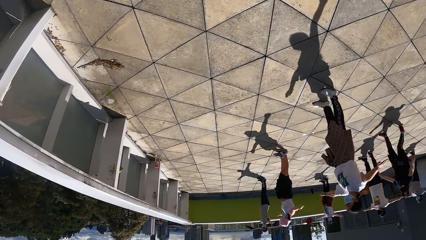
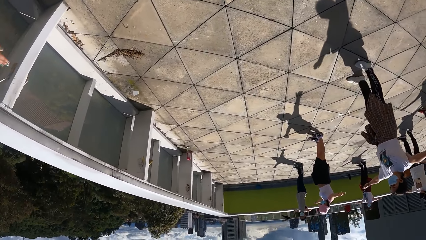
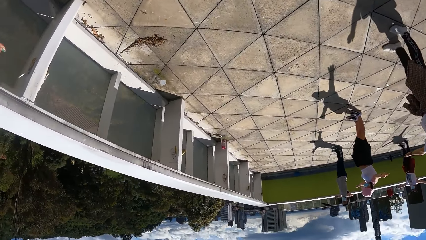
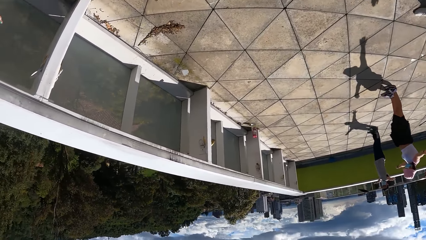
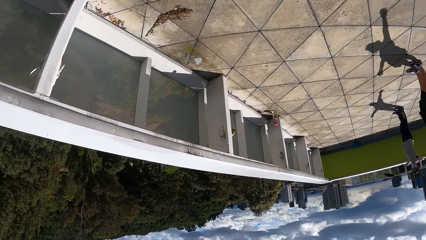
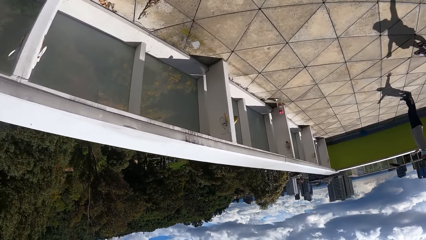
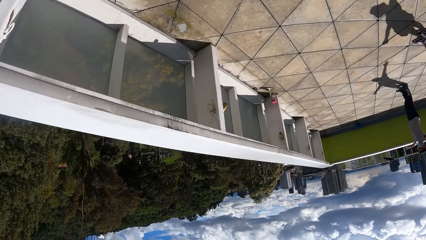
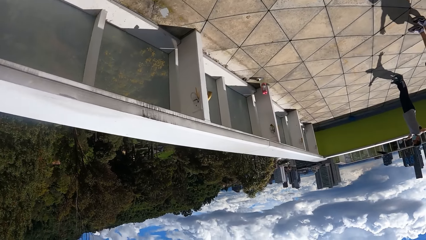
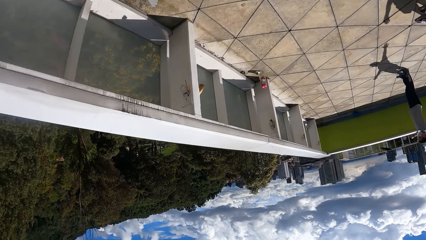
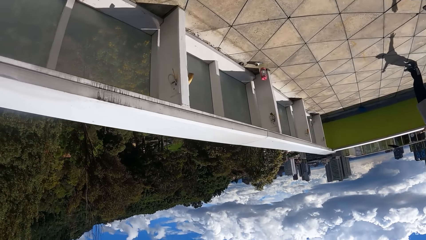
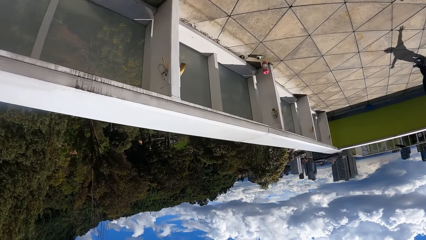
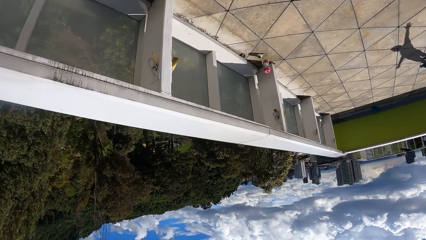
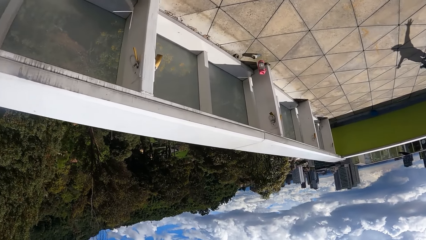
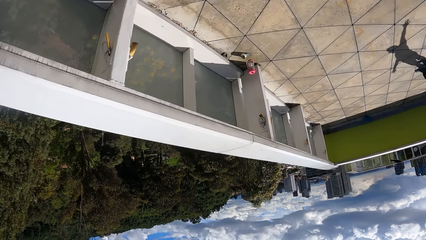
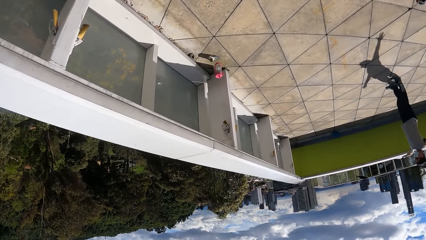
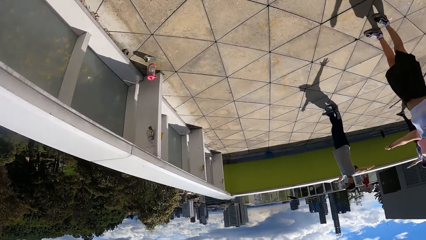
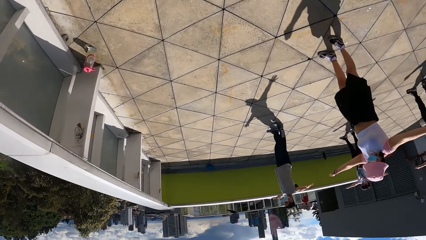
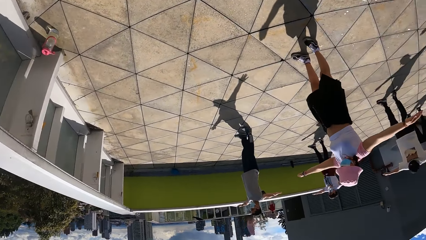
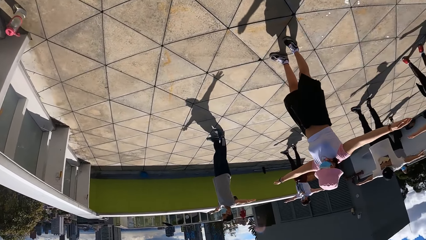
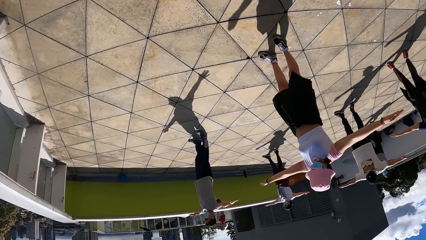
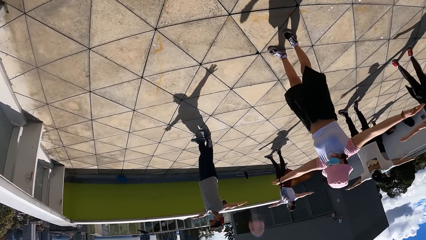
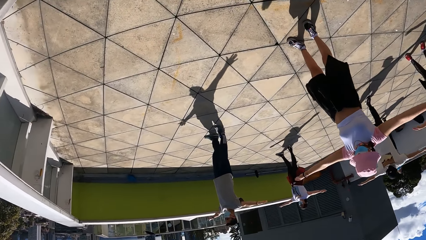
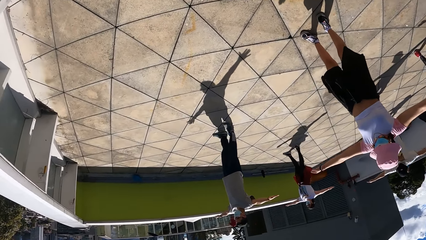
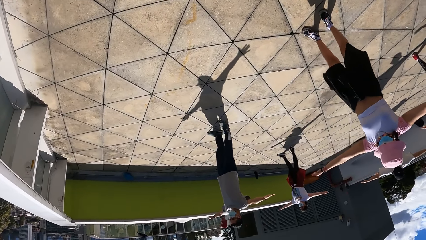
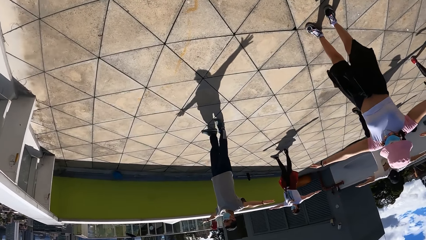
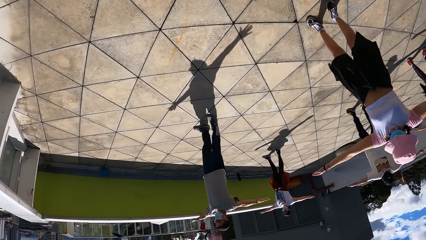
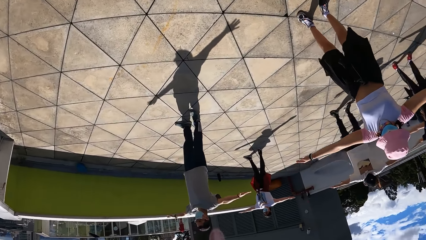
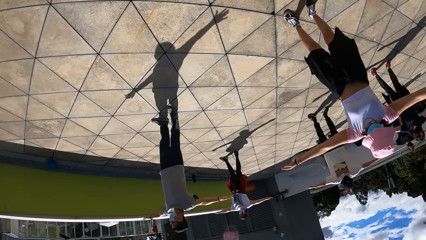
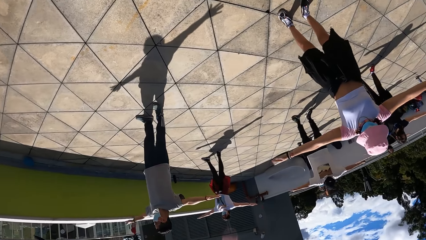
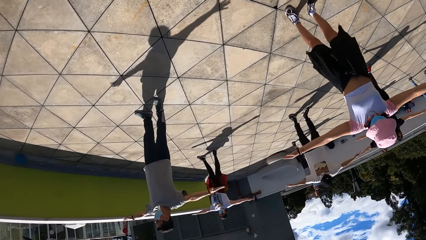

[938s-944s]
The camera wearer walks around the group of people on the rooftop.

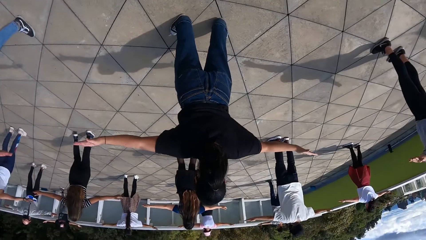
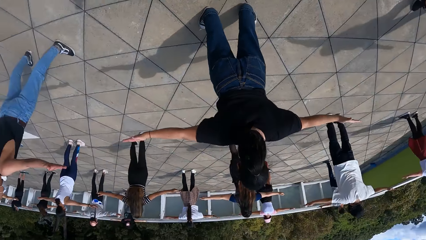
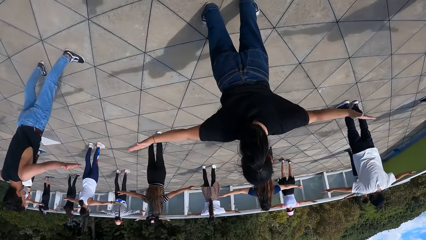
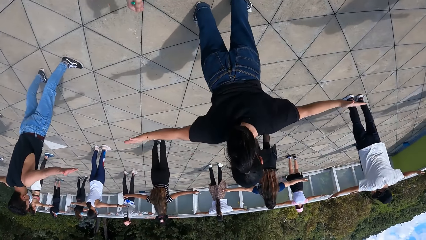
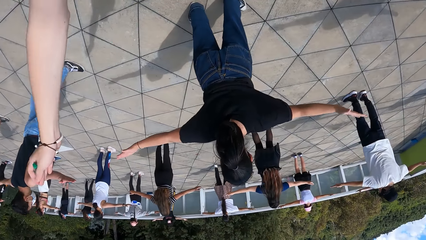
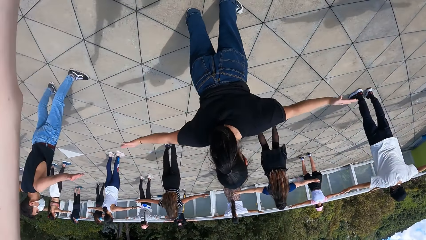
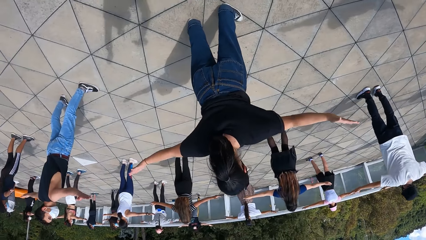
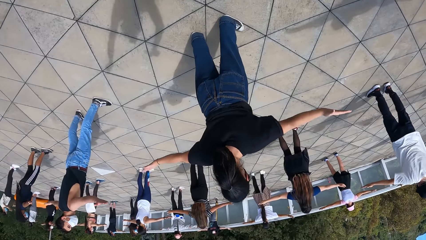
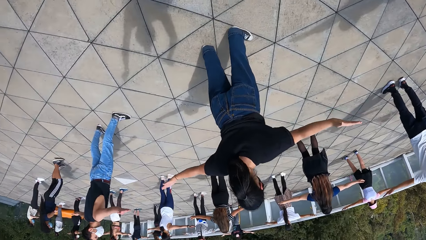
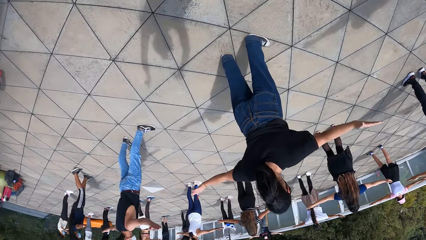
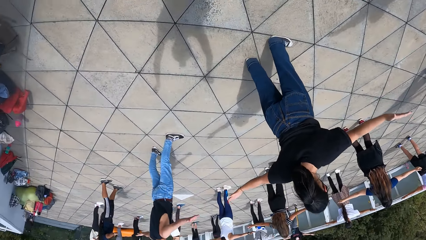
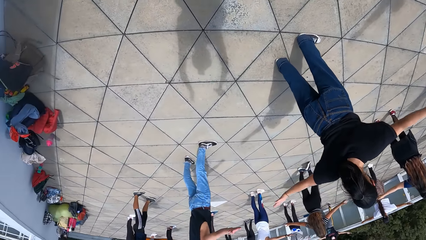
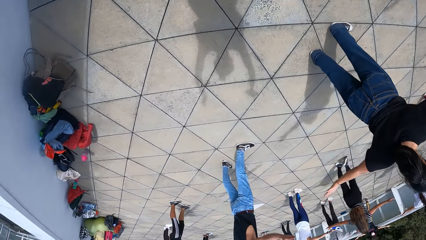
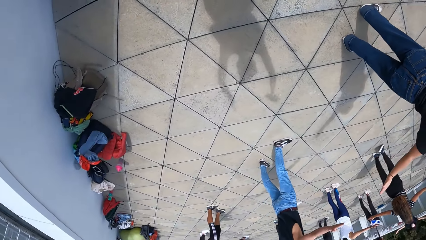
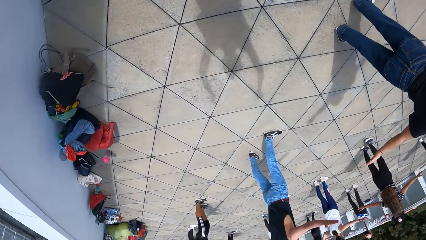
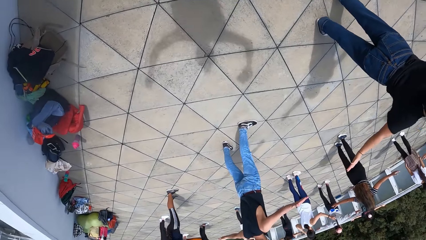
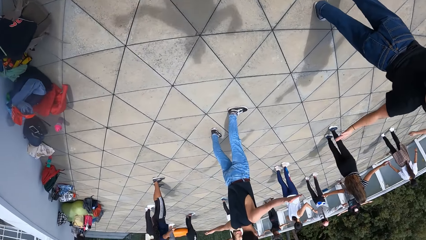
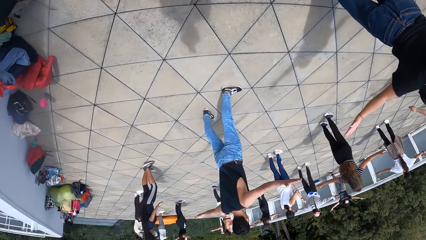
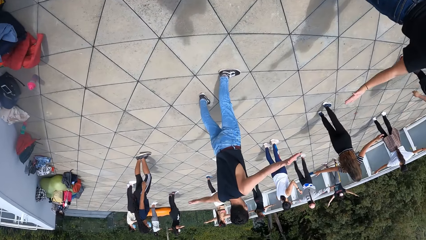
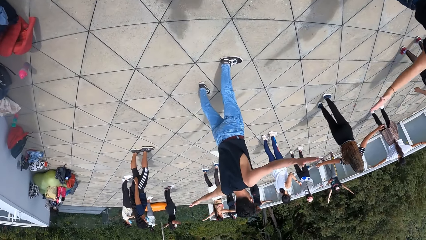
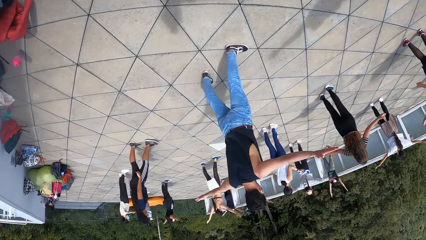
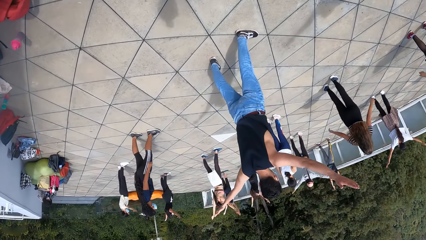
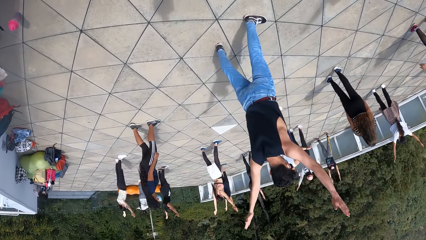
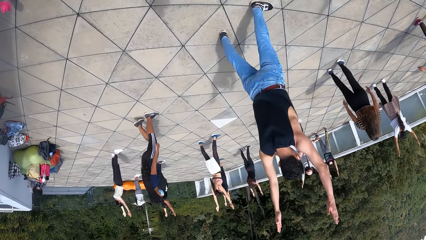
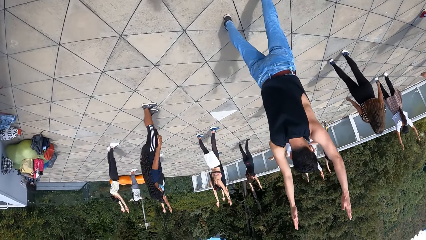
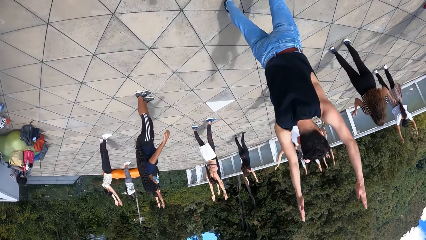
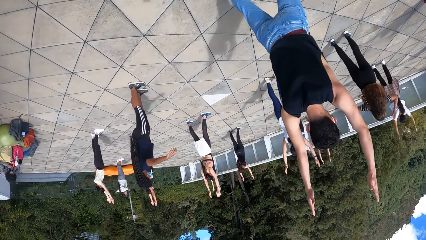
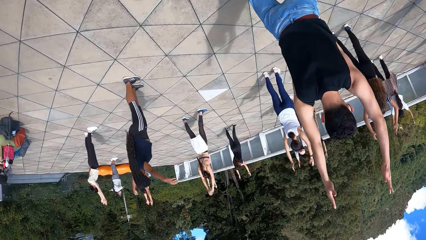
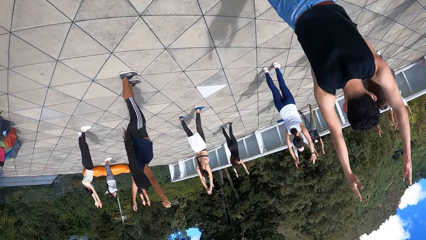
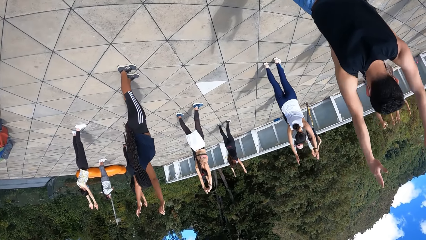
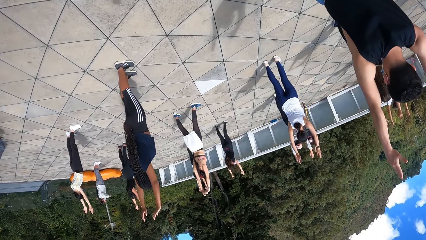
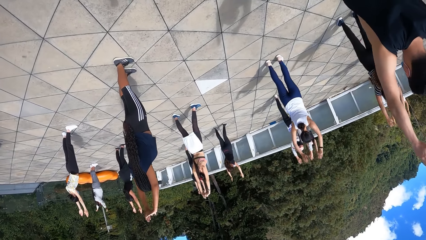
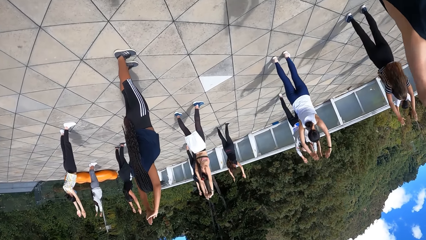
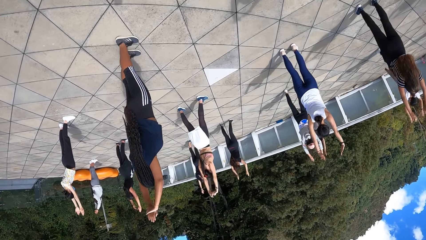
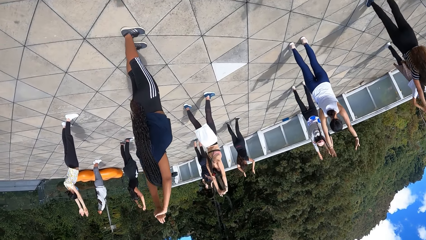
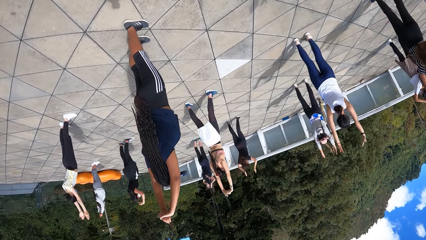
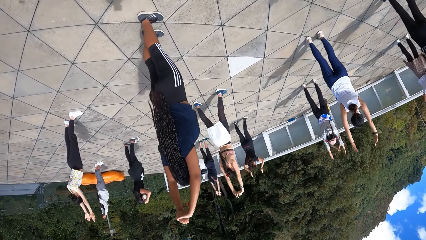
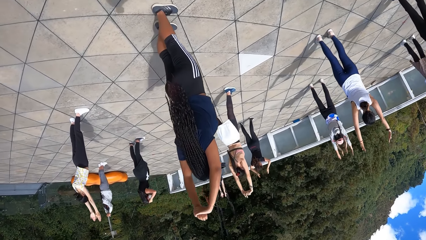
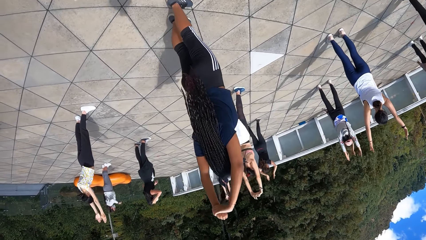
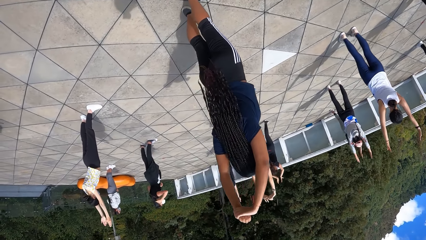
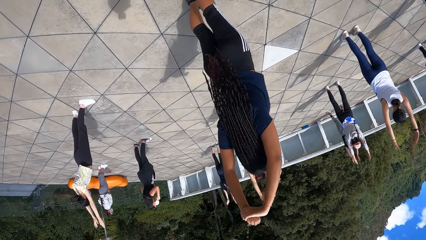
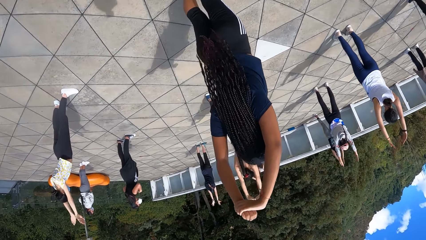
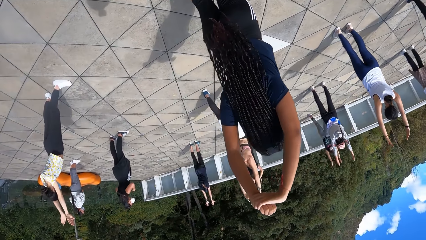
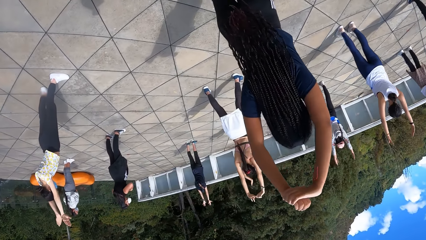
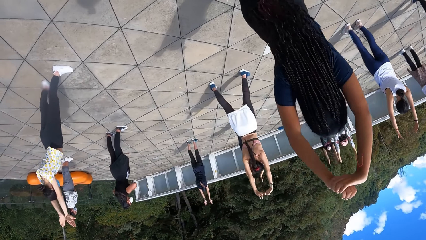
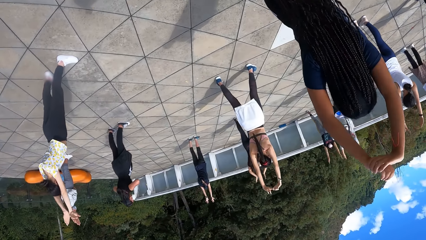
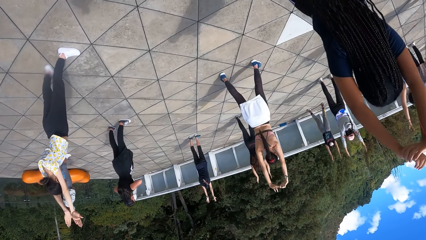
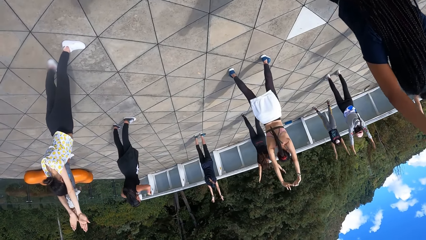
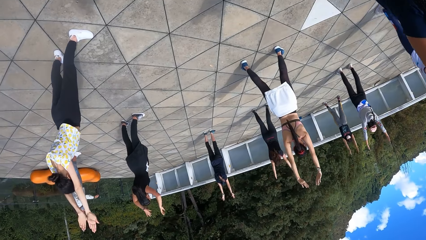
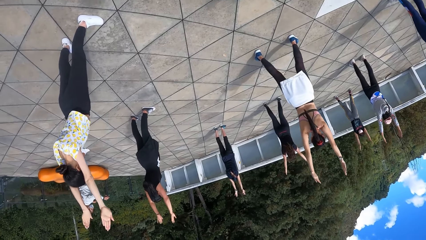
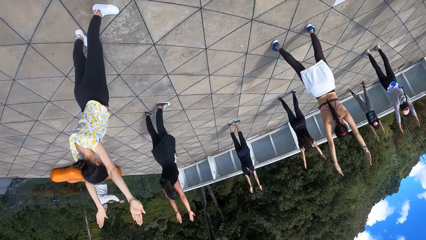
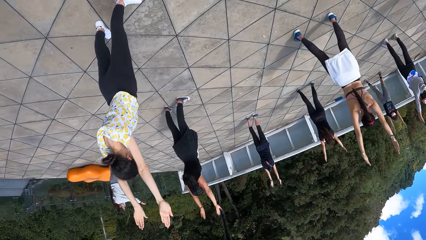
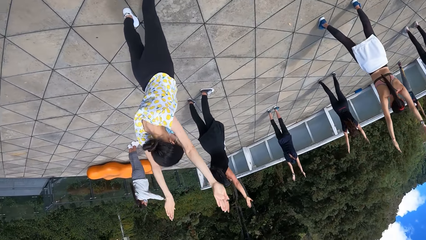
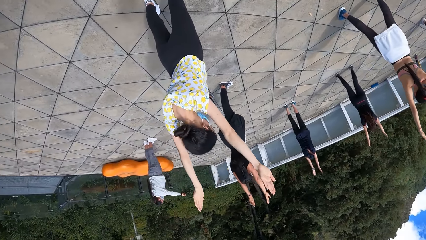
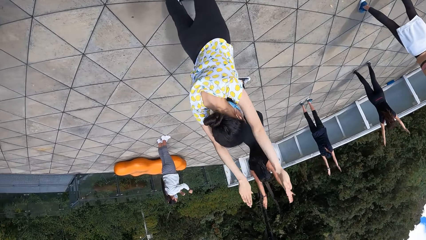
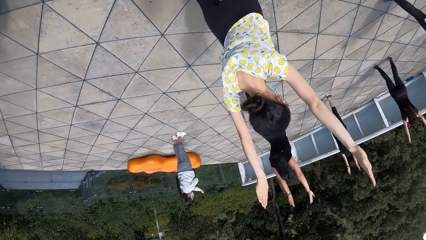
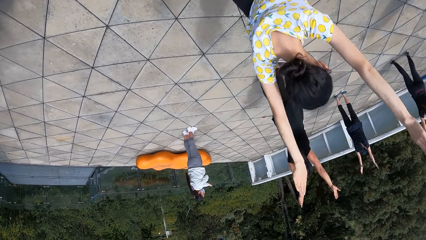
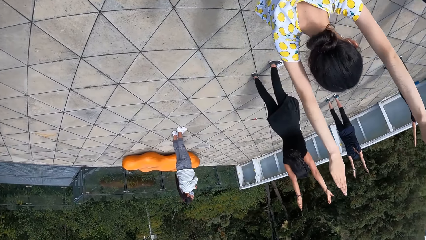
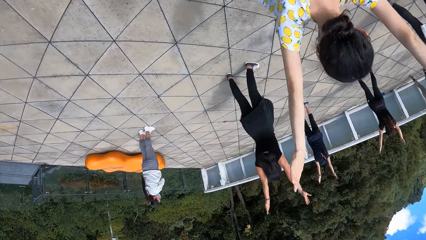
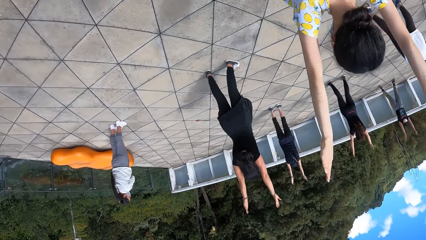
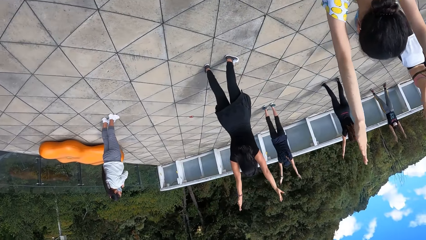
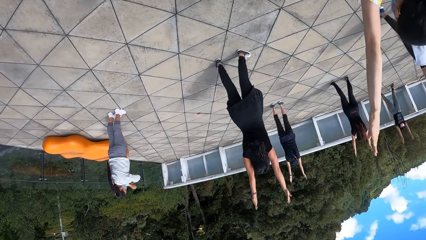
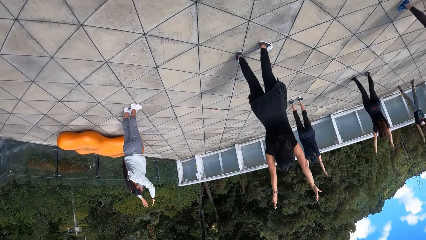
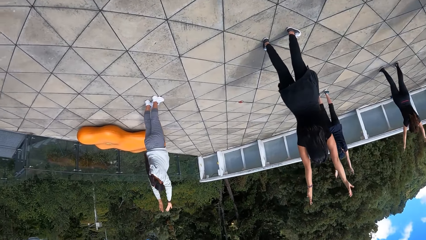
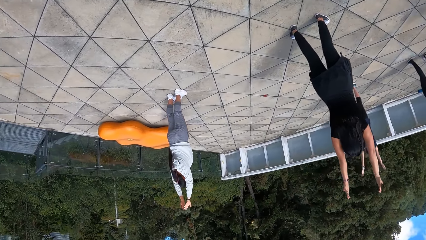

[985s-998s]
The camera wearer raises her hands to the sky. The group of people exercises on the rooftop.
